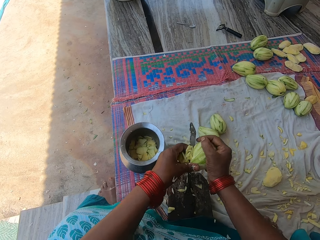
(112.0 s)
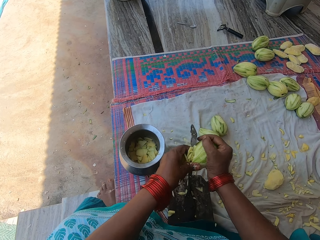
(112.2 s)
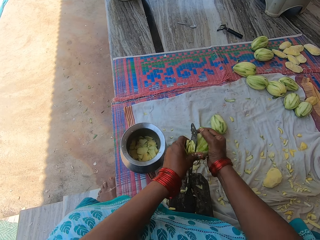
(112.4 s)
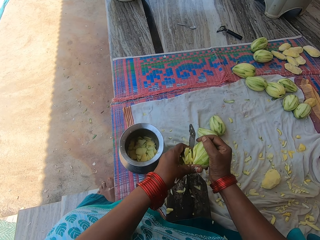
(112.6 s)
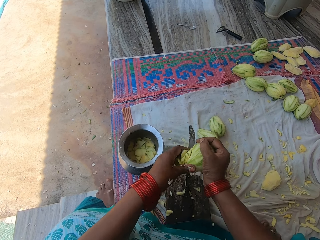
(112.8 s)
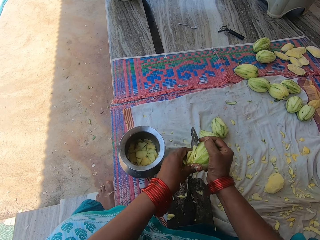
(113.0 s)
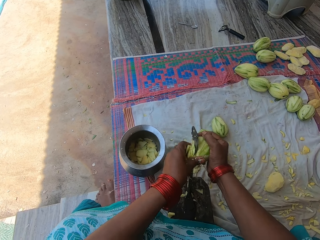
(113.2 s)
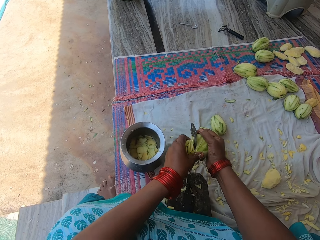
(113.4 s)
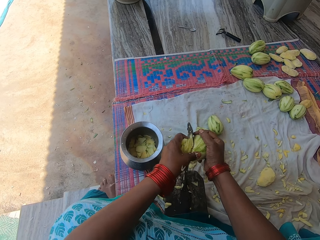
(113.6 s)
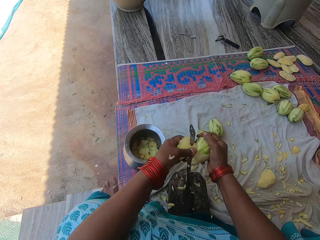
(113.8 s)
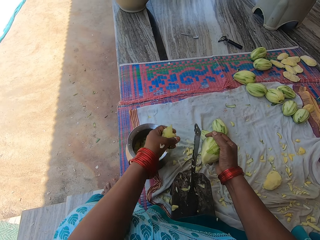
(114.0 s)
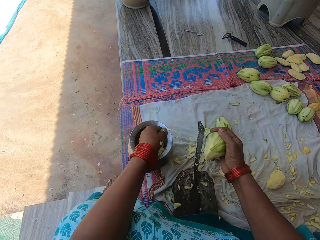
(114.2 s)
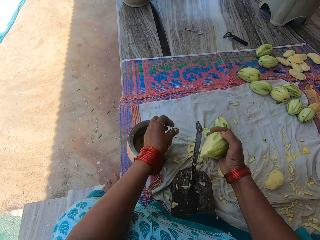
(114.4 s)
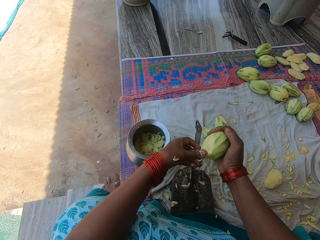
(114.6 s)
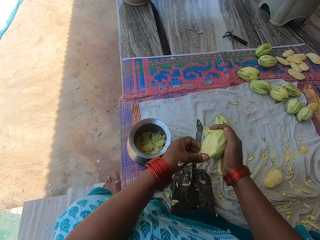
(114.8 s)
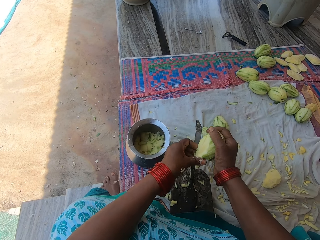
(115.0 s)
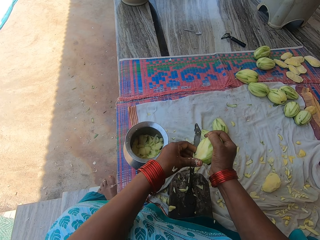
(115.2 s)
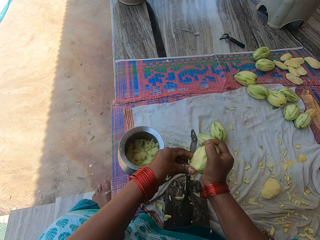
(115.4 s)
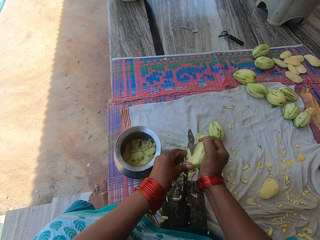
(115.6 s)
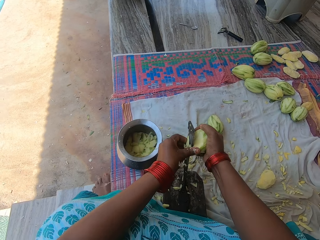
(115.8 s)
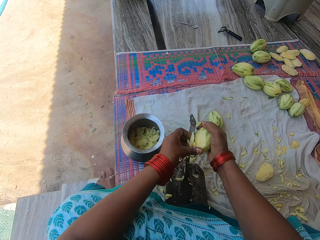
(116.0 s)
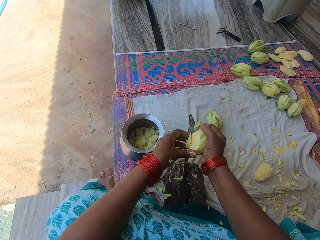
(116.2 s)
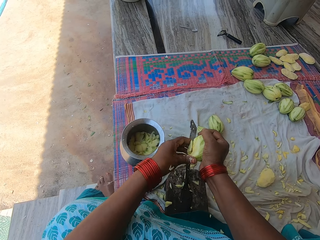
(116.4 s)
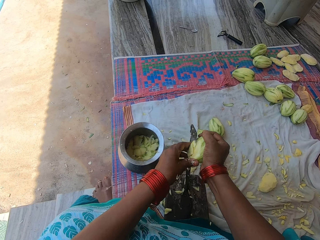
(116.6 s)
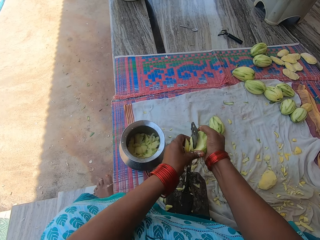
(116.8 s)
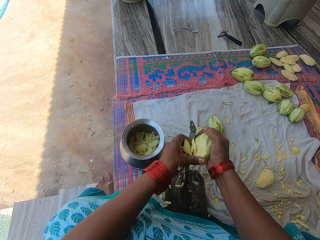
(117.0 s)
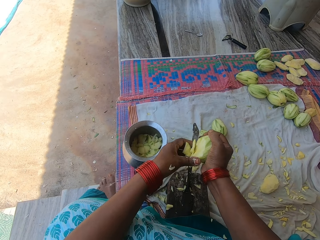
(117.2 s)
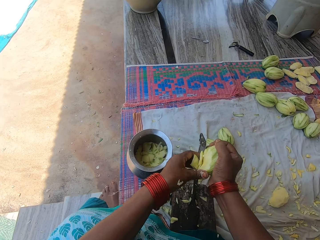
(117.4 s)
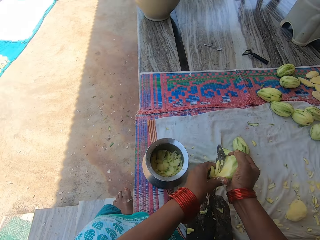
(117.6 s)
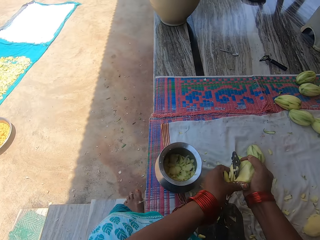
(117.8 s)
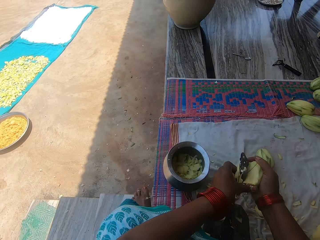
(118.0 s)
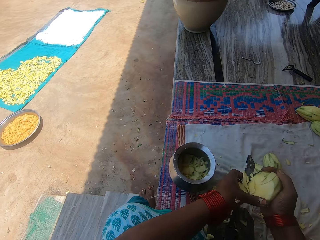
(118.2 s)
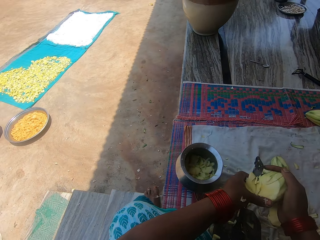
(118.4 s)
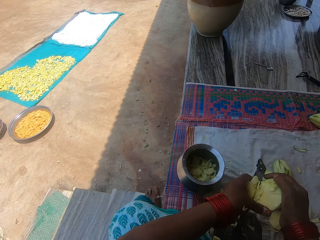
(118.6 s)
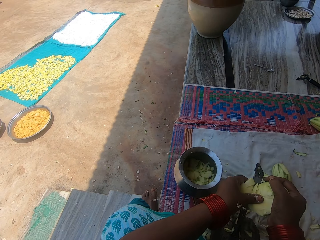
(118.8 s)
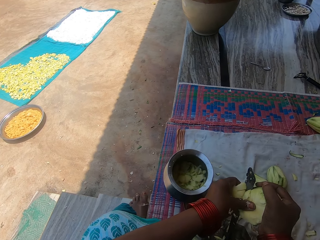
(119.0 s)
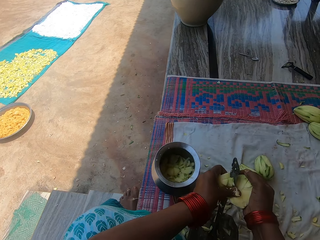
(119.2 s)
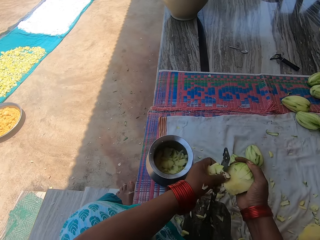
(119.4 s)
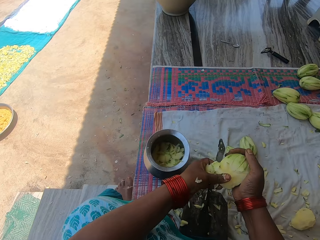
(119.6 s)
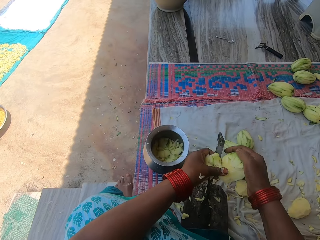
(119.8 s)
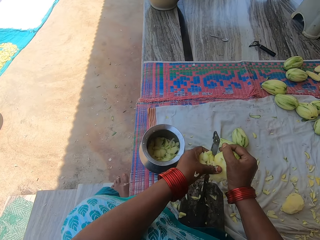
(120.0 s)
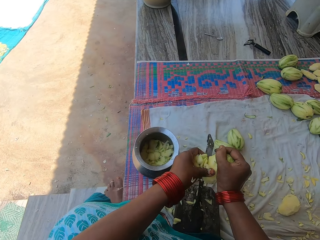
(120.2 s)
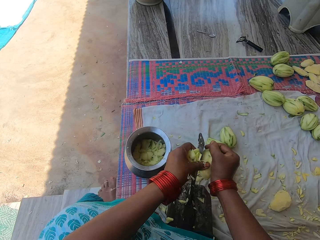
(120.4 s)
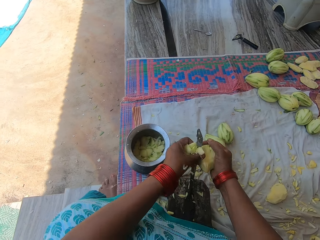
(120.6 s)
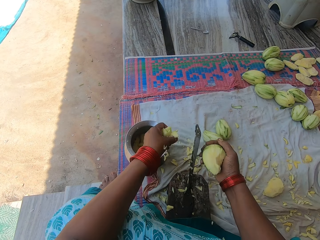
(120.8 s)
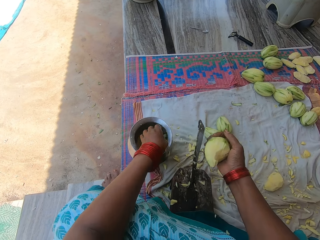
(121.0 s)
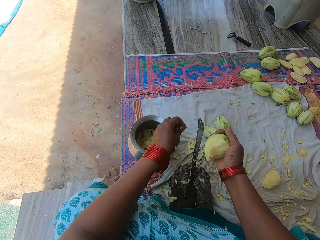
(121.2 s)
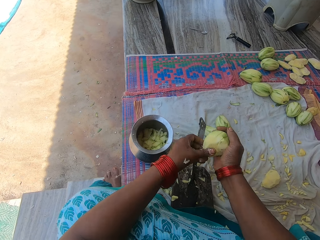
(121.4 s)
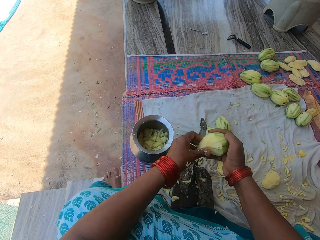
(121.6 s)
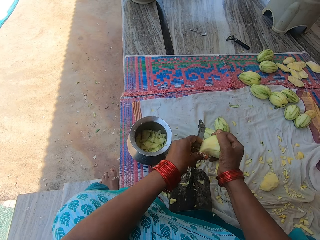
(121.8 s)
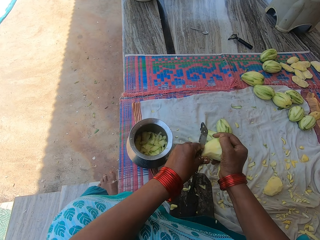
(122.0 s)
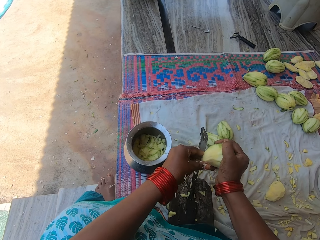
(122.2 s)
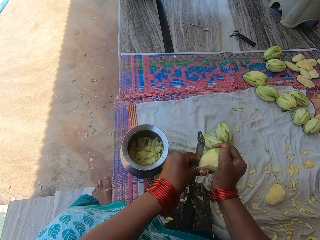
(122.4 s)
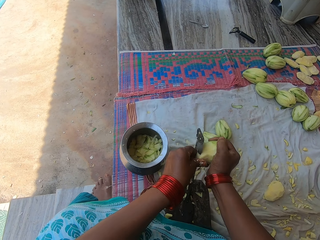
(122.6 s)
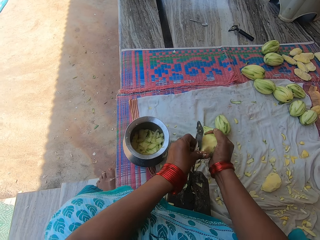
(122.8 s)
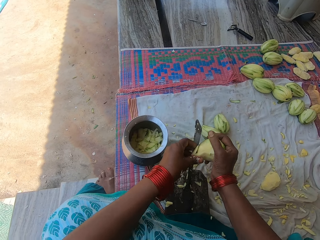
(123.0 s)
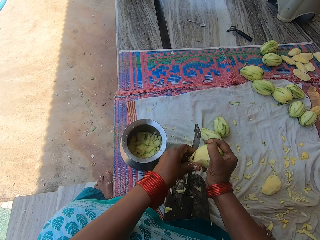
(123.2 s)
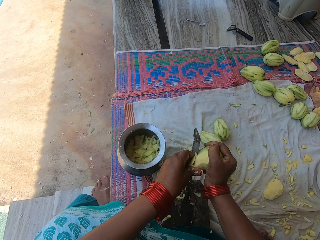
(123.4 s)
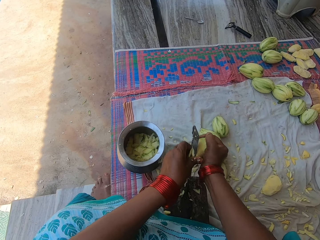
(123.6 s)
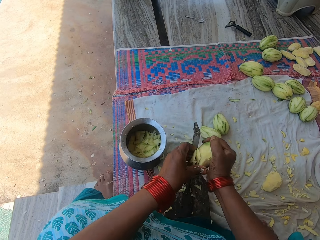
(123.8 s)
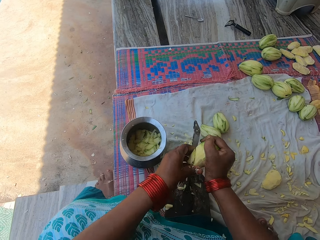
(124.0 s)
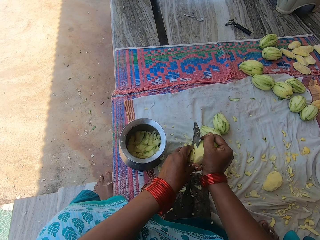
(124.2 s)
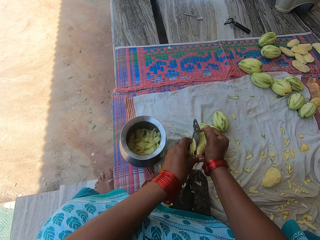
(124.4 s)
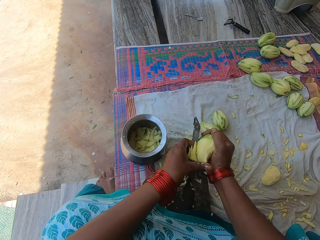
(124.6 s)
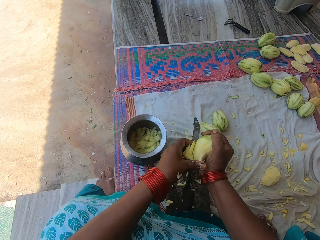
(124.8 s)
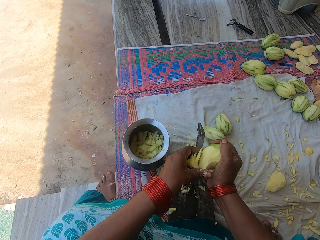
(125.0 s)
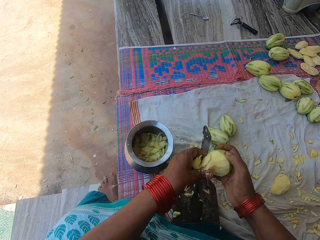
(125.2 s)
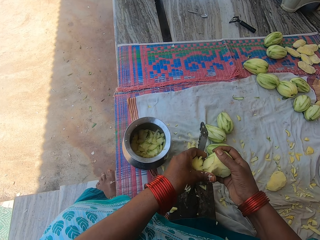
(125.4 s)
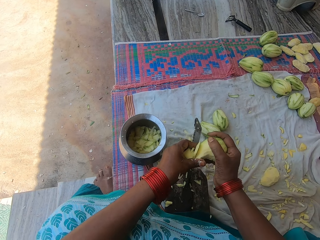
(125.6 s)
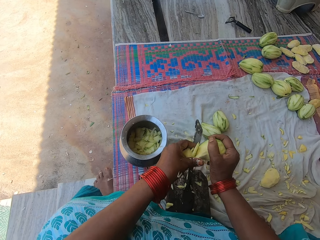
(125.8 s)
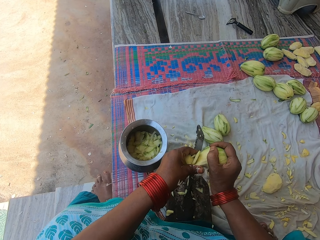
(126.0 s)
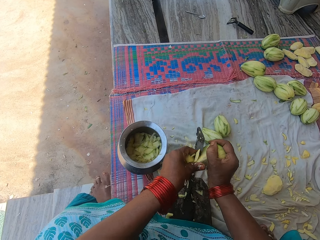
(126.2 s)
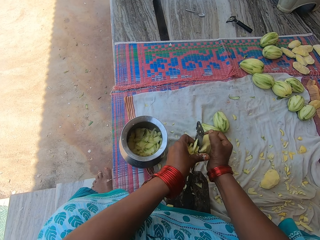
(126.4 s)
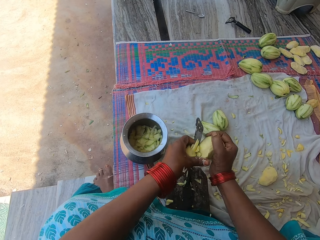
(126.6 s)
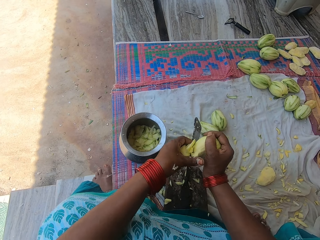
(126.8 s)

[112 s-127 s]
The camera wearer pours the chopped mangoes in the cooking pot. They chop the mango into pieces with the knife on the knife stand. They hold the mango with hands. They pour the chopped mangoes in the cooking pot. They hold the mango with hands. They chop the mango into pieces with the knife on the knife stand.

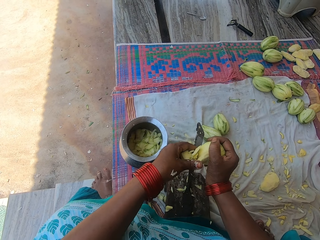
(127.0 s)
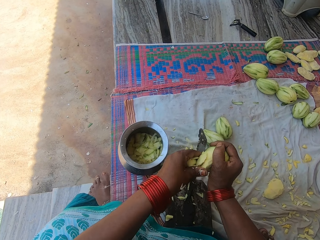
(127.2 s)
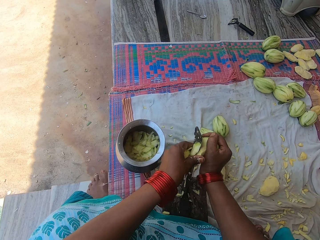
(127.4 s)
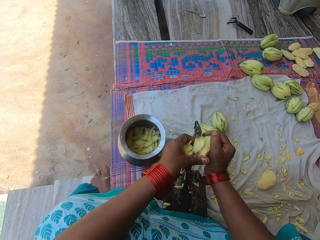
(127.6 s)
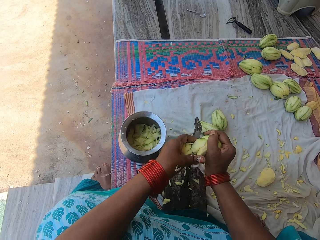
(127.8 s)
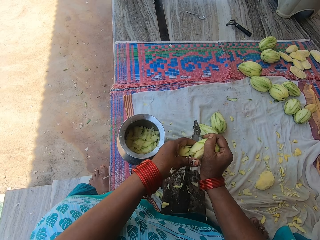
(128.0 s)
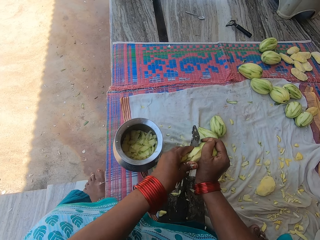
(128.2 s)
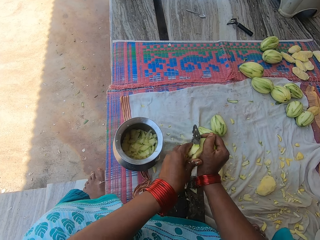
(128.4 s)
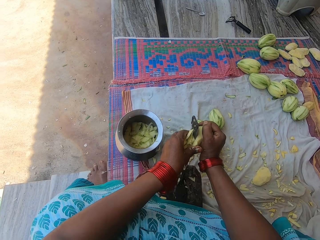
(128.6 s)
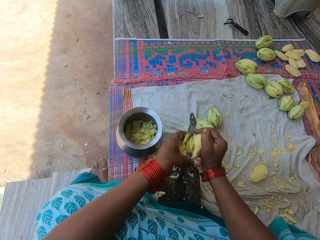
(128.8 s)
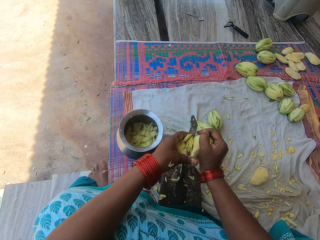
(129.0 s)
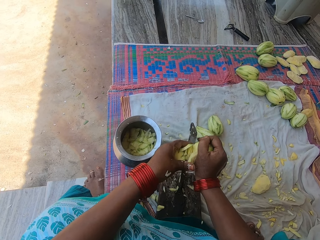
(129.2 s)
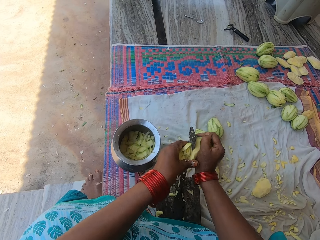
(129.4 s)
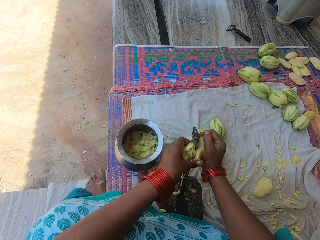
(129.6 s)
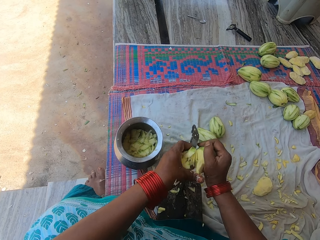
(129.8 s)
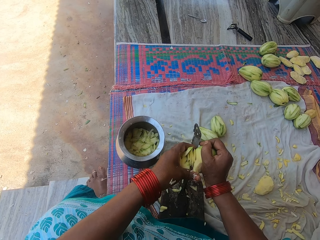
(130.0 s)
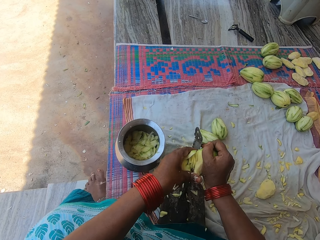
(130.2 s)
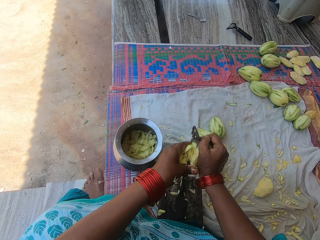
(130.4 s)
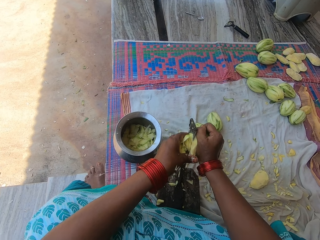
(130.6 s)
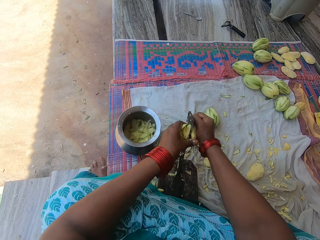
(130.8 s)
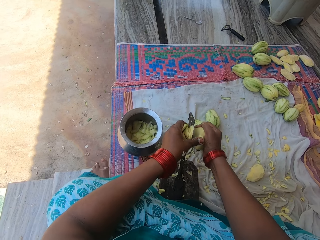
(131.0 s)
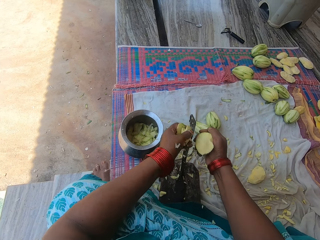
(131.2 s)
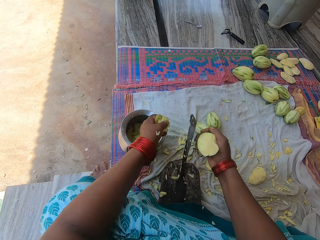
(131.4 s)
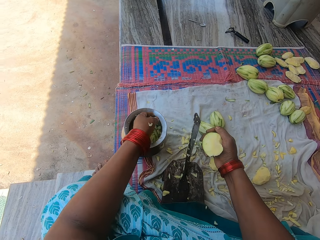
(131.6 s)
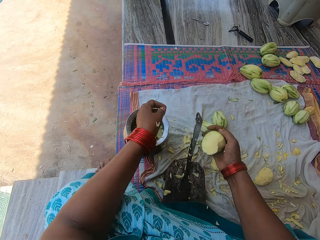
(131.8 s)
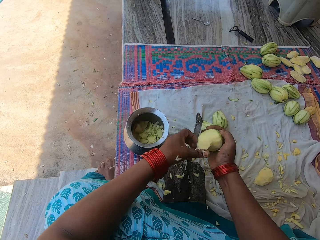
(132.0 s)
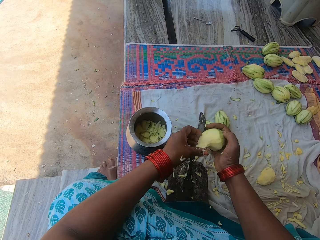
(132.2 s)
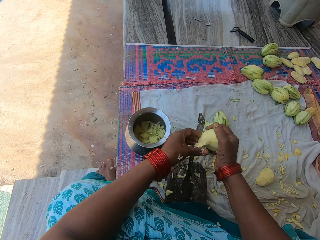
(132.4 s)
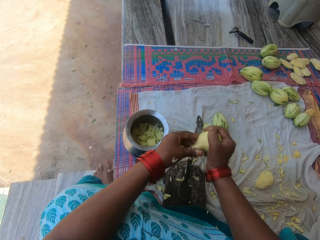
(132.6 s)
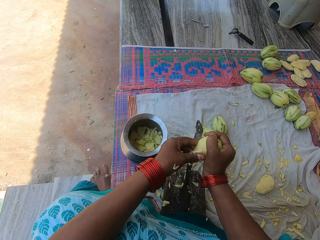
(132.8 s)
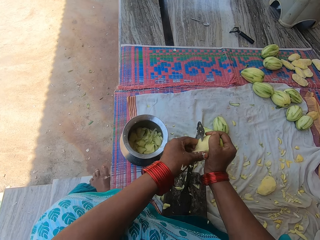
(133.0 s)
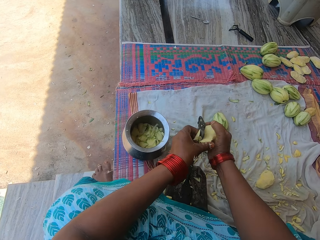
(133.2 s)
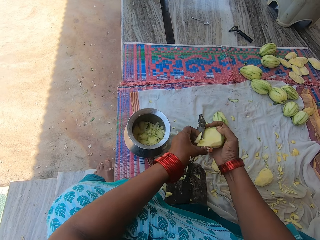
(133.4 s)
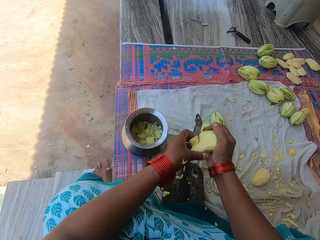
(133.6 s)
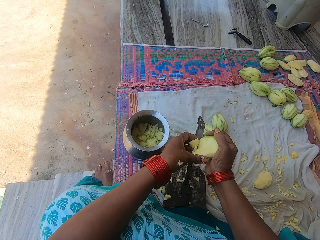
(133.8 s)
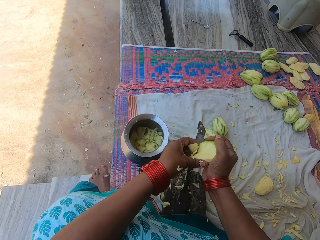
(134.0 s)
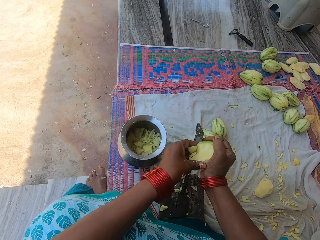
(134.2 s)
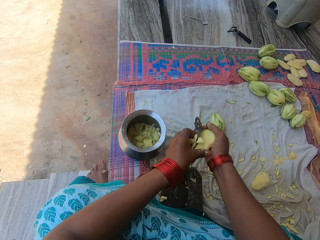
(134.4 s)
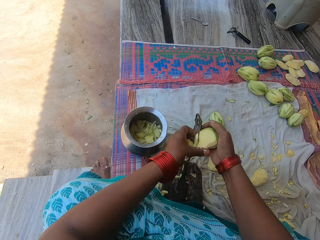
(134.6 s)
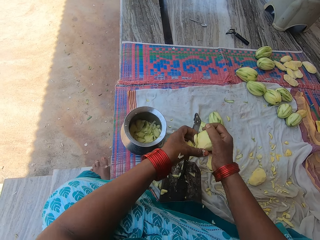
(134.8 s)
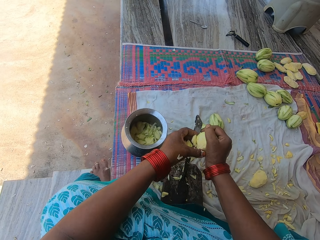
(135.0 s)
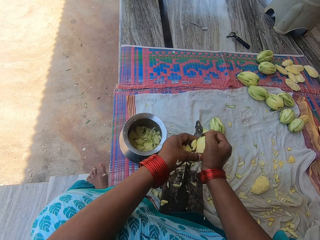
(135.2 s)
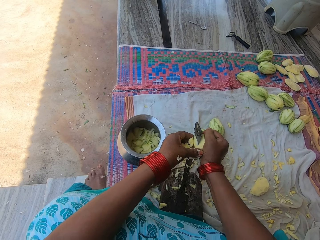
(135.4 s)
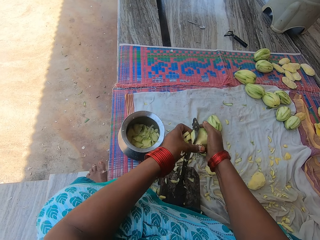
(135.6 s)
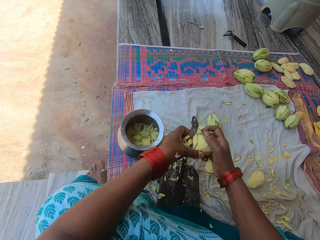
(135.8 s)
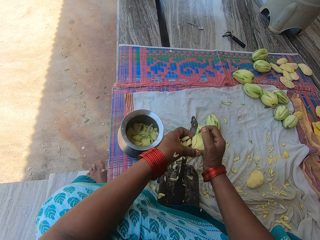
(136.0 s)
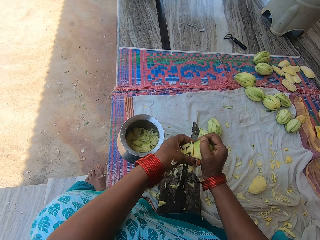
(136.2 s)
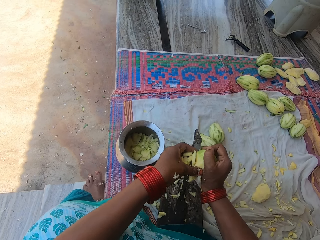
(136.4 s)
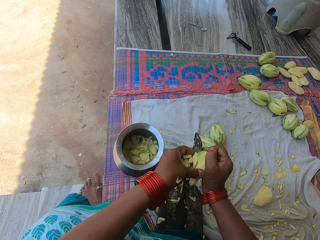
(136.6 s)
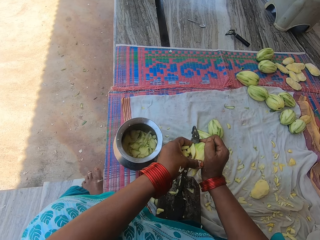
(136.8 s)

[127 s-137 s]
The camera wearer pours the chopped mangoes in the cooking pot. They chop the mango into pieces with the knife on the knife stand. They hold the mango with hands.
